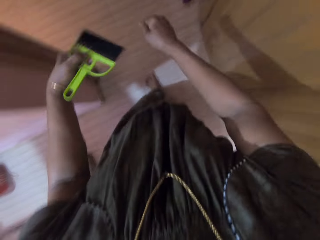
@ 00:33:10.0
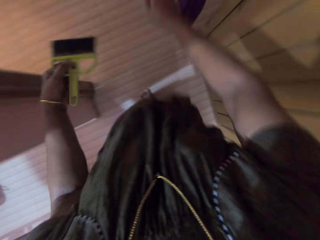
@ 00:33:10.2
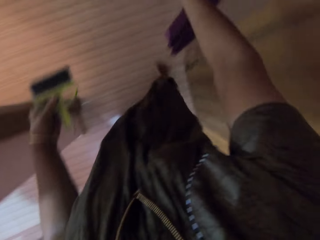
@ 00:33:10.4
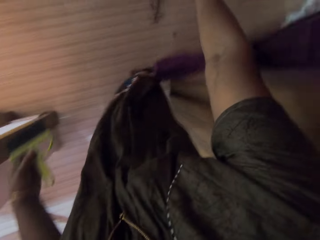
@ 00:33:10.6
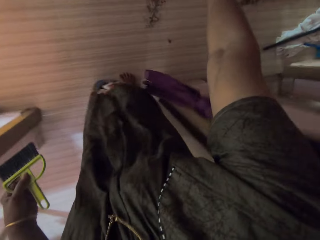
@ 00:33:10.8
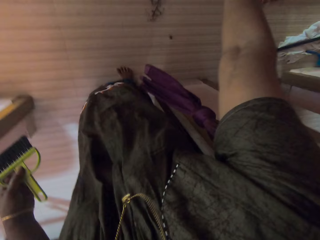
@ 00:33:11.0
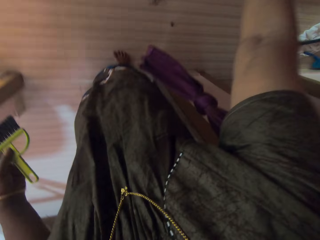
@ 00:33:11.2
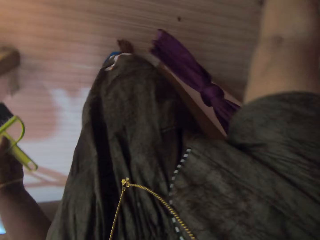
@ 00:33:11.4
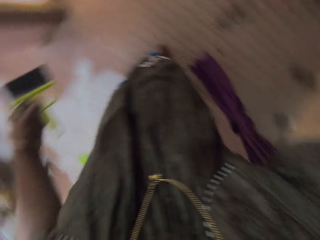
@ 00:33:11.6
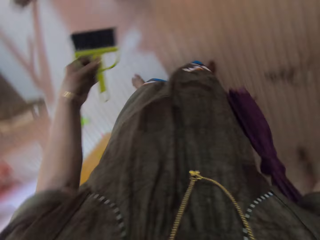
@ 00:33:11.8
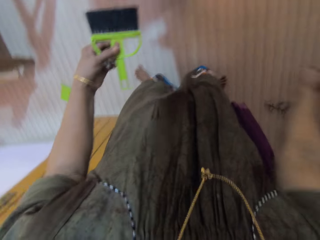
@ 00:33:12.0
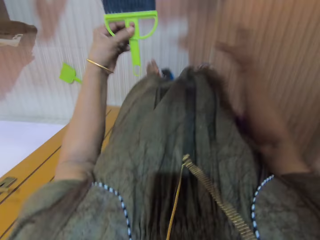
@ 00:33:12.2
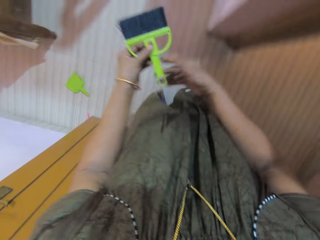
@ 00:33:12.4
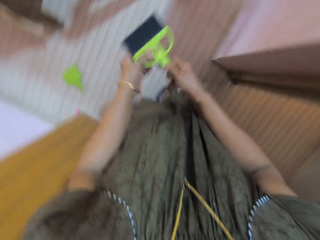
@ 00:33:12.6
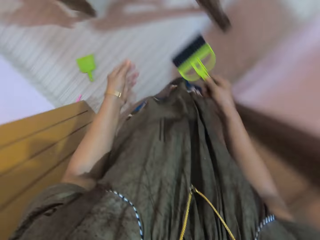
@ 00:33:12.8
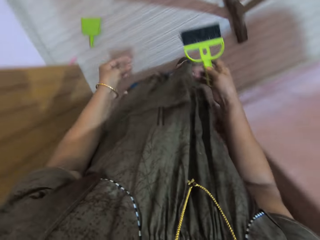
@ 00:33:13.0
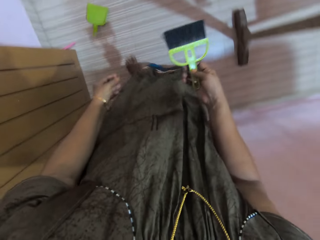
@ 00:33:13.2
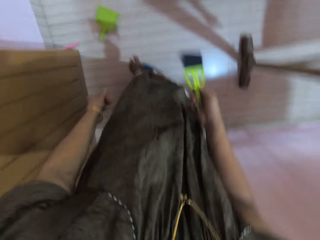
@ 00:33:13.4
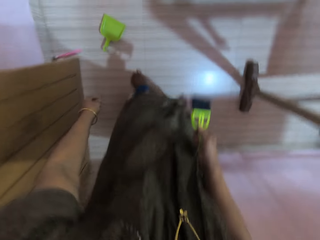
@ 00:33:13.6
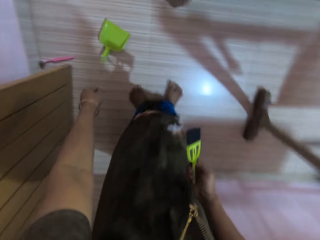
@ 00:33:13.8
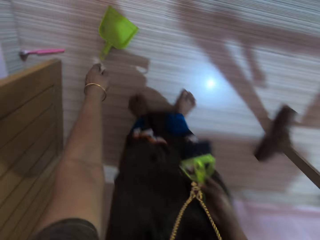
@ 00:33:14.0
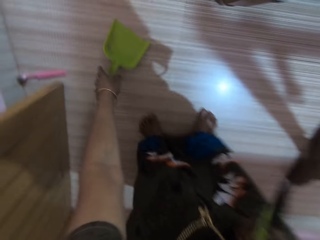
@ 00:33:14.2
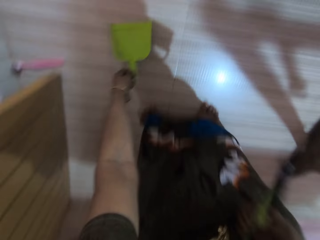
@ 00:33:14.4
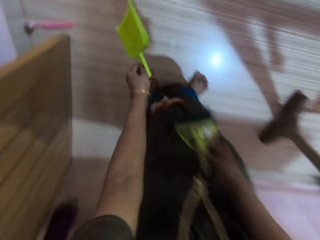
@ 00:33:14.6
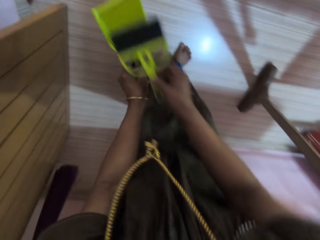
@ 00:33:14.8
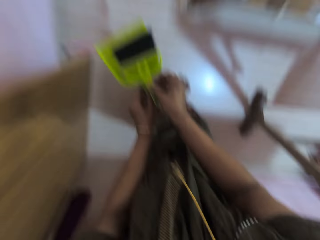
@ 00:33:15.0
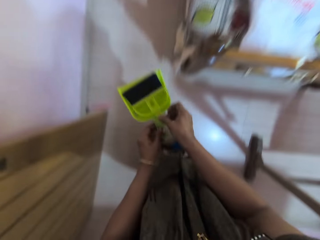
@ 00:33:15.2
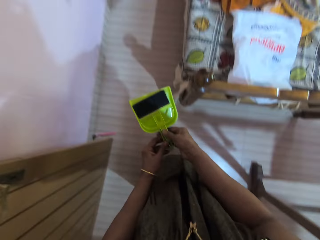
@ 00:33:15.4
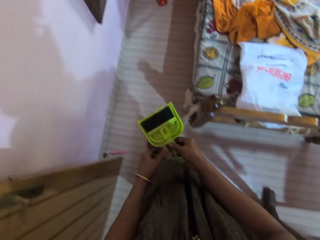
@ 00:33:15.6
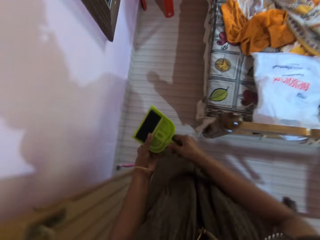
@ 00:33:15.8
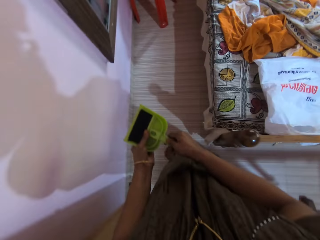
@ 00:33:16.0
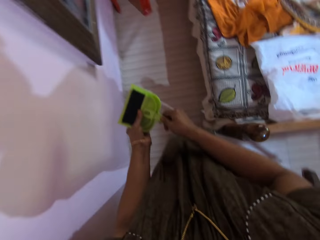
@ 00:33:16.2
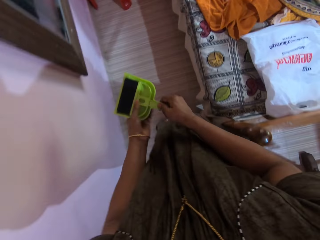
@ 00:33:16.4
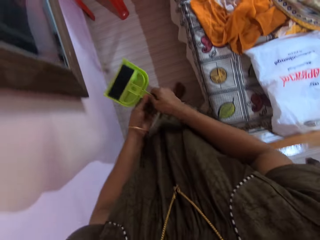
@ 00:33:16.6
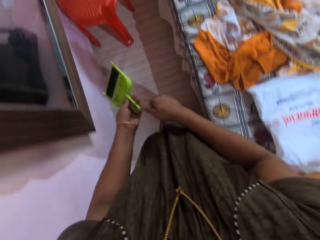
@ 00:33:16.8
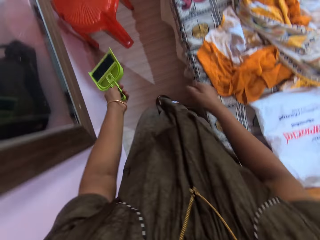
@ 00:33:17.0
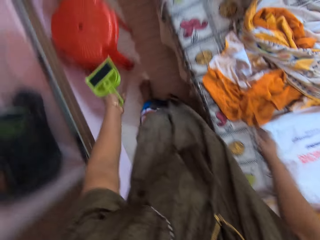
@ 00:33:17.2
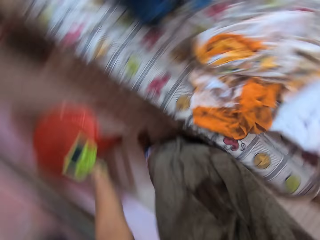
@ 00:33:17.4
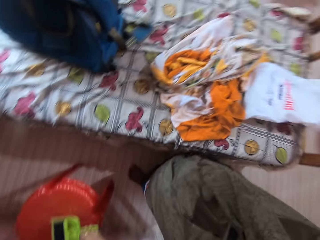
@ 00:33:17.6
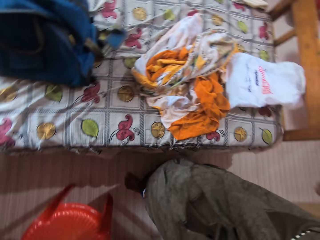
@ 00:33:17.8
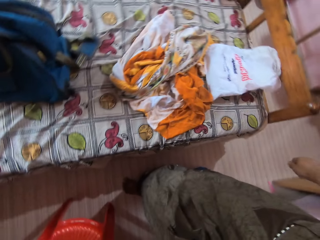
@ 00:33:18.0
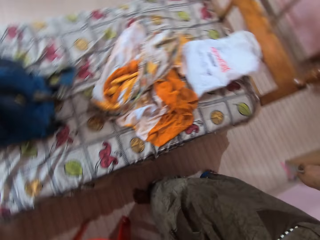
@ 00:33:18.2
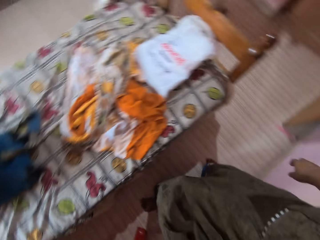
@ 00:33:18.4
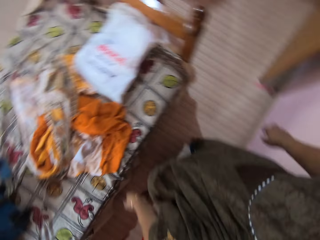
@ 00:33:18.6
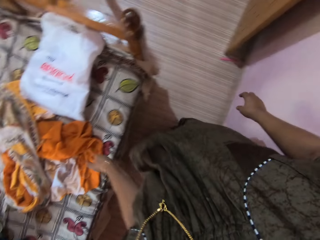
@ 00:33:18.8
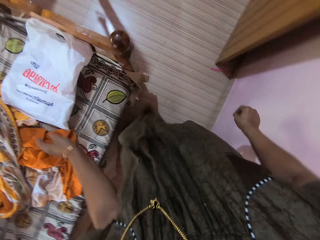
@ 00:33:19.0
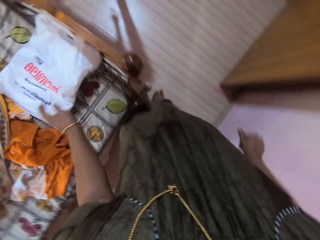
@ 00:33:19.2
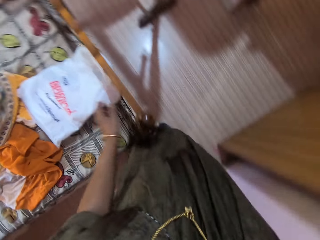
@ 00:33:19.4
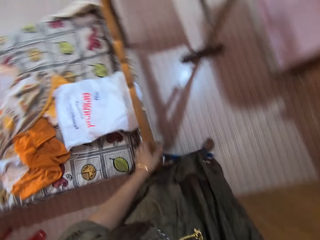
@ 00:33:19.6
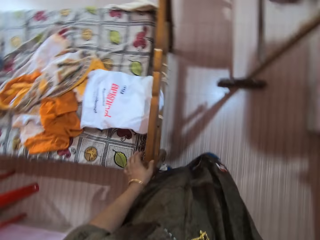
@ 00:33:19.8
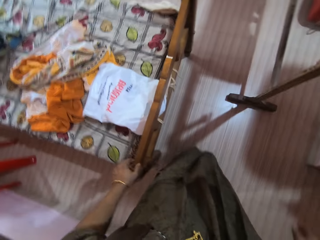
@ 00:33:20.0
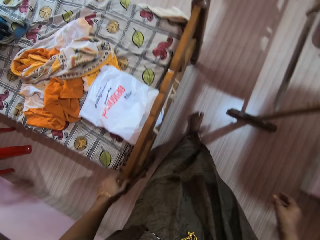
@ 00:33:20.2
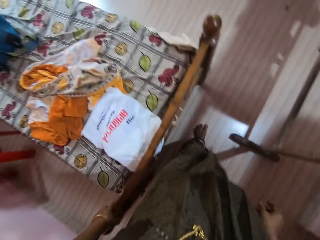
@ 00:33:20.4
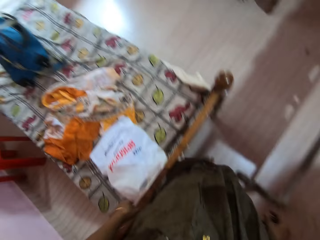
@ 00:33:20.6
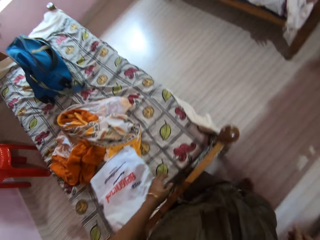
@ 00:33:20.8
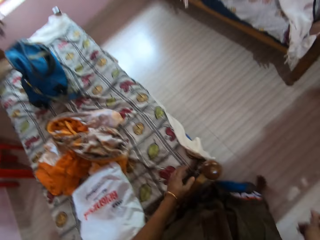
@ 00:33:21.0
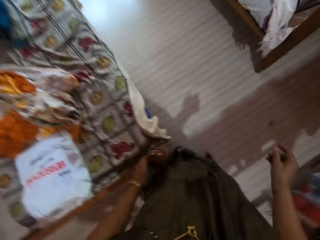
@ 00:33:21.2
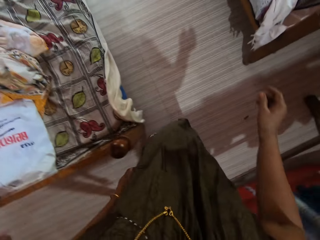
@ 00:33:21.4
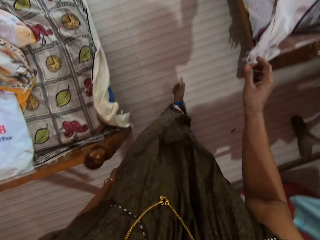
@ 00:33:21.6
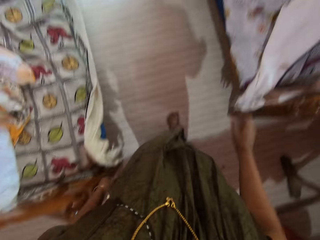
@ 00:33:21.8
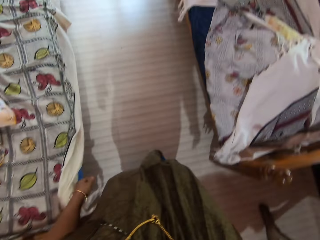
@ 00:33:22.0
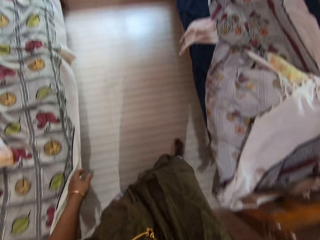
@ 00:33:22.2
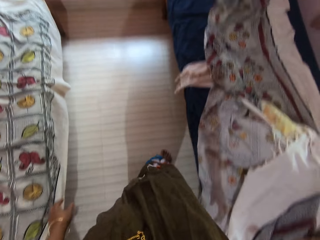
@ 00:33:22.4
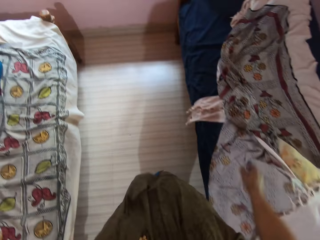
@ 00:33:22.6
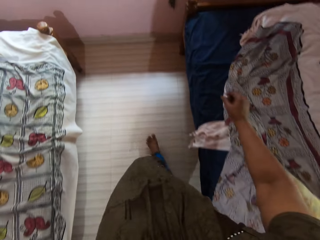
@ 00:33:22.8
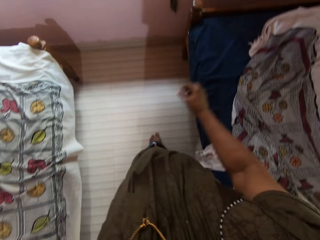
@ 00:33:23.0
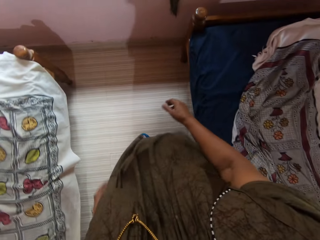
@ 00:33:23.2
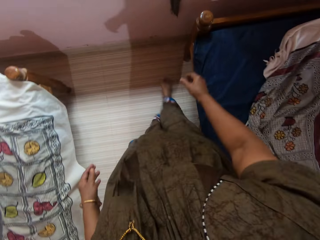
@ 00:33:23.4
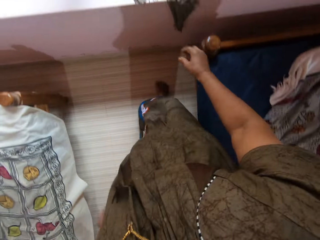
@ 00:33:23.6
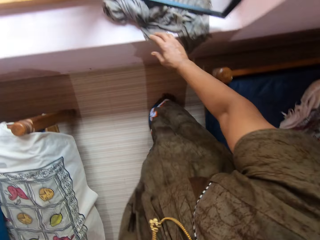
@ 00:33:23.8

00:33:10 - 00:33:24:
The camera wearer throws the dirt into a bin in another room. She walks in the room and holds the brush with her right hand. She passes the plastic broom from her left hand to her right hand. She picks up a dust pan with her left hand. She places the plastic broom into the dust pan with her right hand. She walks towards a stool or plastic chair. She drops the dust pan and the plastic broom on the plastic chair. She turns back. She holds the footboard of the bed with her left hand. She walks toward a window.

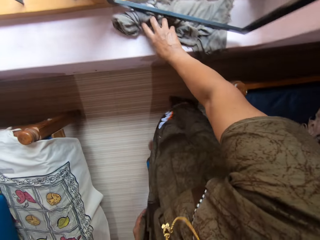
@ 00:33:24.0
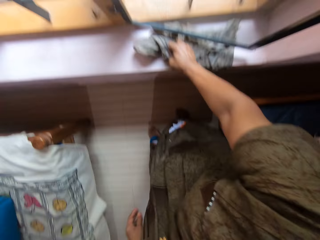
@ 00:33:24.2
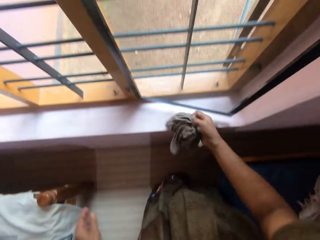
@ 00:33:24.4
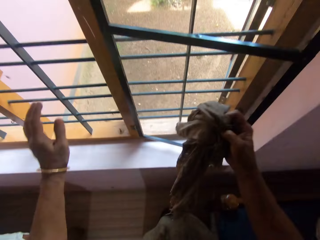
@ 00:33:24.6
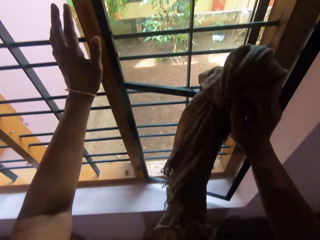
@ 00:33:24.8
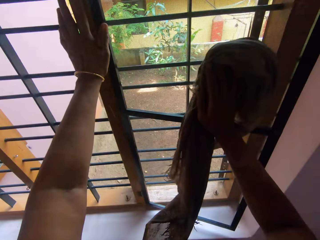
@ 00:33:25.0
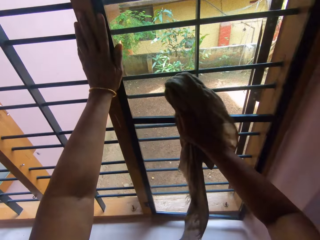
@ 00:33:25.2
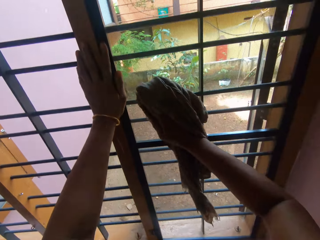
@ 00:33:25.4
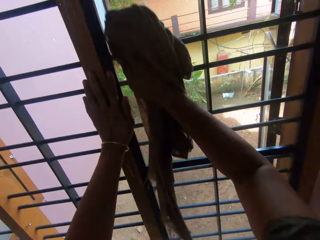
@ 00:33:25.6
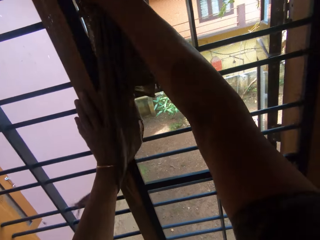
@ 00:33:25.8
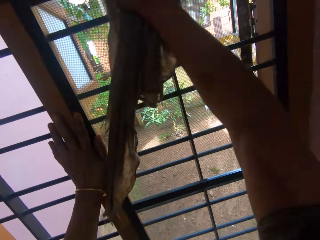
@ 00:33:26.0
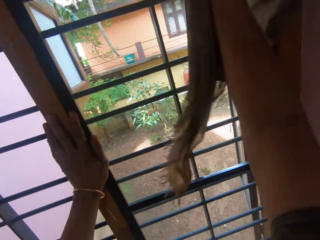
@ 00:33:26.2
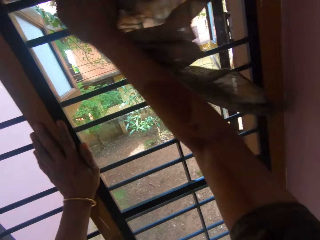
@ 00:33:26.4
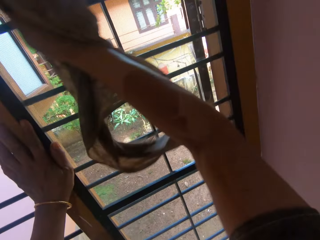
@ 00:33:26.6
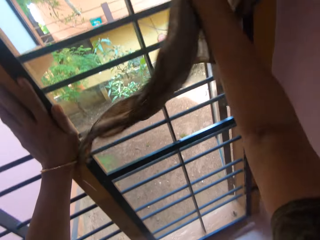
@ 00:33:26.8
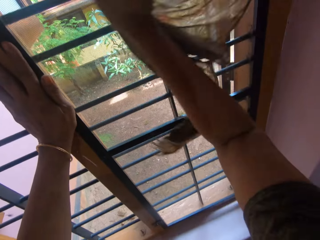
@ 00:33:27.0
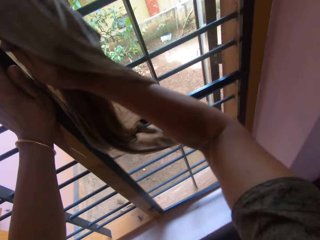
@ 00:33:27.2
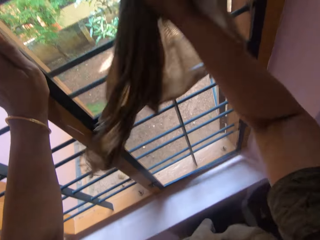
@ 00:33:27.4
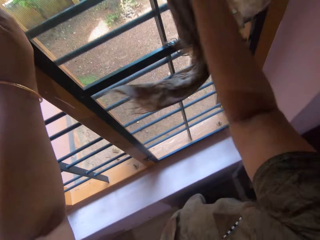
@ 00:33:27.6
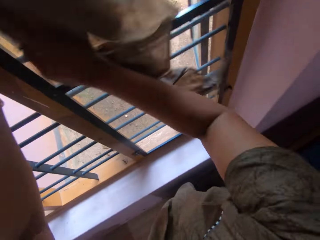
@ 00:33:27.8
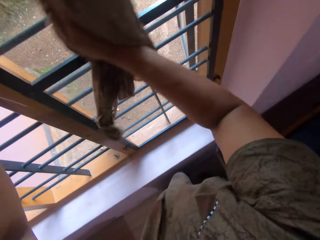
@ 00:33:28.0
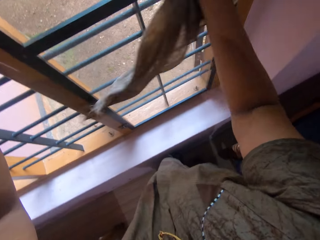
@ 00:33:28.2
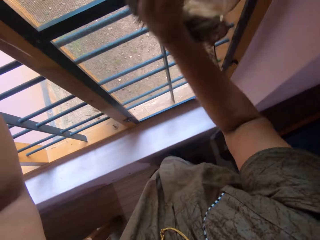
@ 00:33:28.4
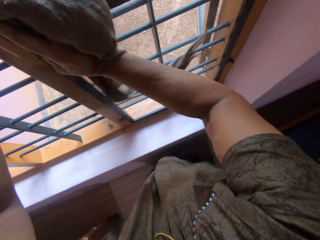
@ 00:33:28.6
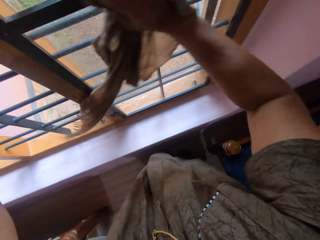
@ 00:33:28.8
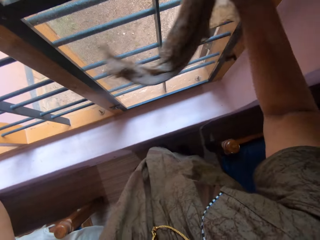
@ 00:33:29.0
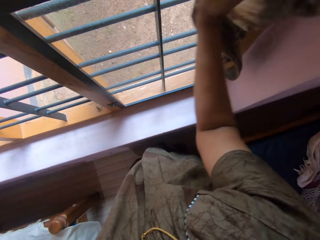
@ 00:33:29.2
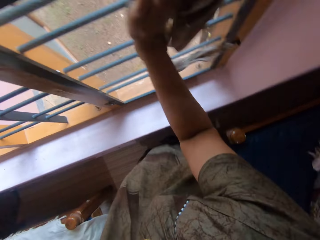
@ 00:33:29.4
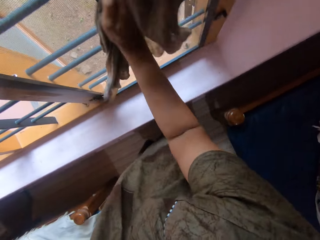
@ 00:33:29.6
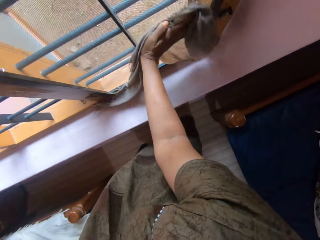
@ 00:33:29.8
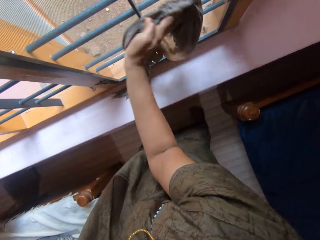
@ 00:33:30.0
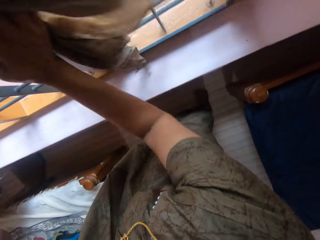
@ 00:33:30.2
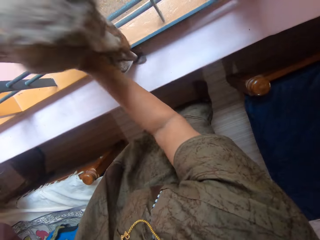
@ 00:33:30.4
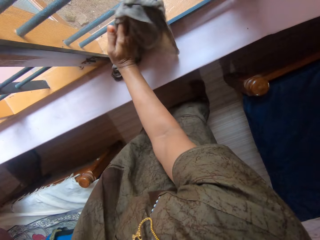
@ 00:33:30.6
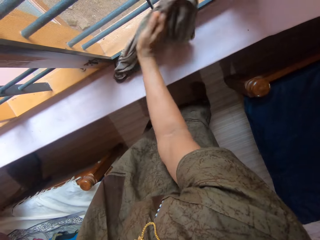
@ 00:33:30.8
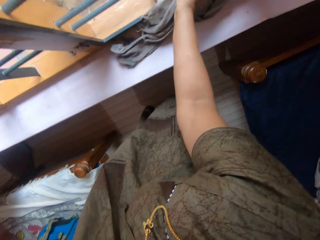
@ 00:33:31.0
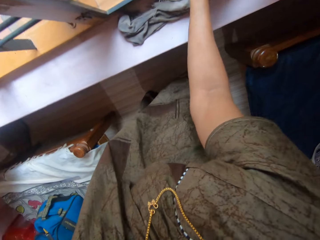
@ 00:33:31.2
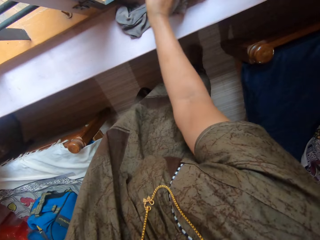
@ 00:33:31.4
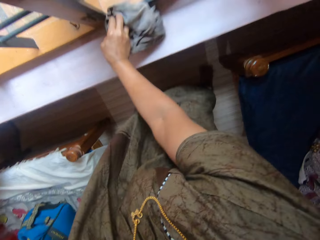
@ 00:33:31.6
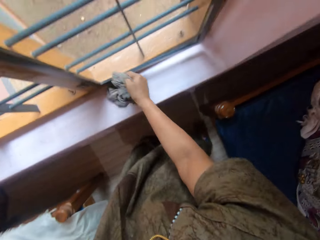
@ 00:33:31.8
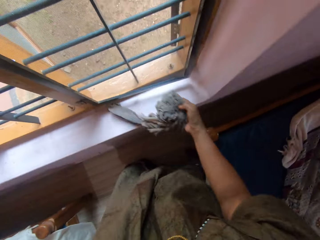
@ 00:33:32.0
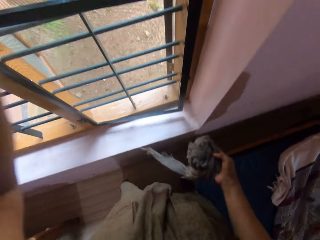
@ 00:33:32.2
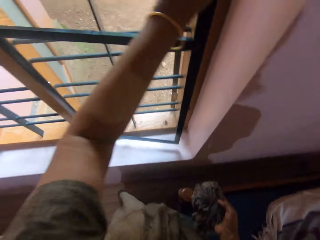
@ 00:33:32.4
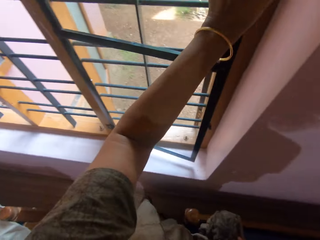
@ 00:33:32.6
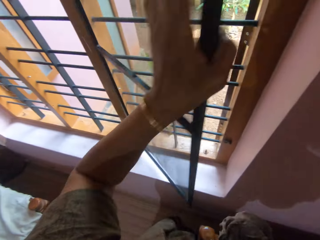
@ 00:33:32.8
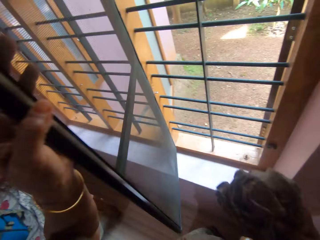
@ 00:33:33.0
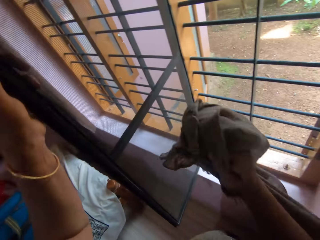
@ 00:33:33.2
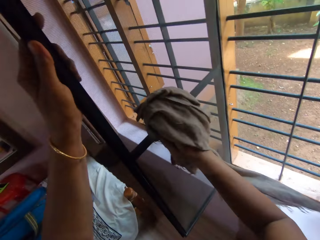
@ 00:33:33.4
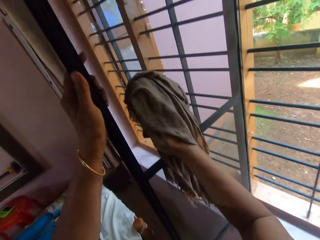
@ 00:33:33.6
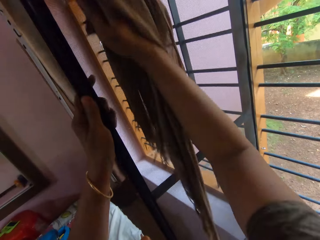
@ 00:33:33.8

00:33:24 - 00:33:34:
The camera wearer picks up a rag from the window rail with her right hand. She cleans the window with the rag. She opens the window with her left hand. She wipes the windowpane.
